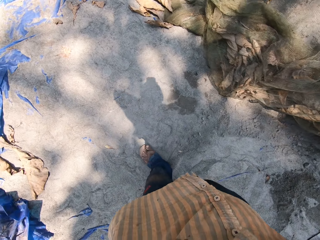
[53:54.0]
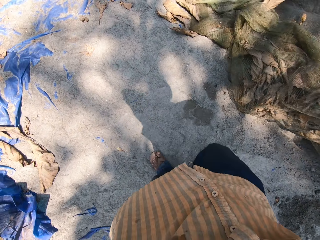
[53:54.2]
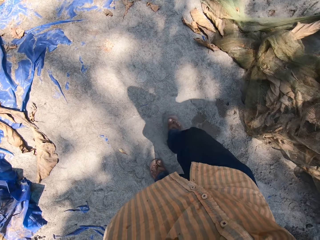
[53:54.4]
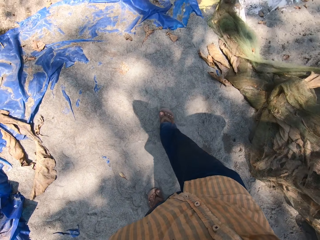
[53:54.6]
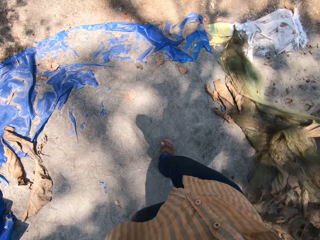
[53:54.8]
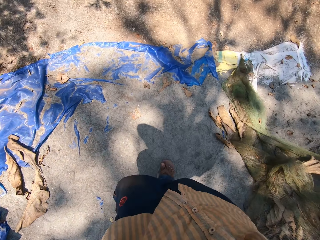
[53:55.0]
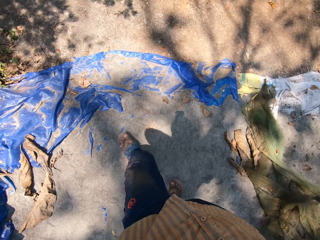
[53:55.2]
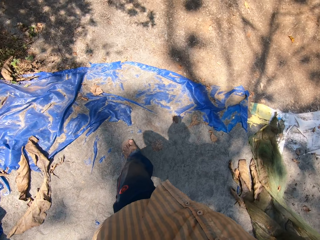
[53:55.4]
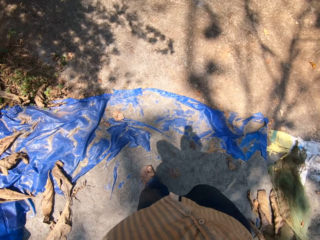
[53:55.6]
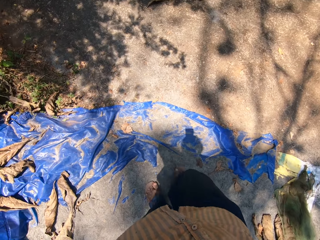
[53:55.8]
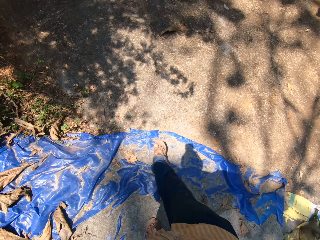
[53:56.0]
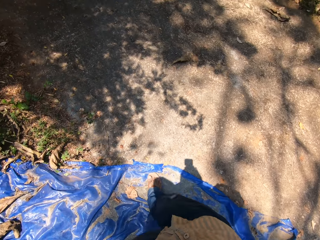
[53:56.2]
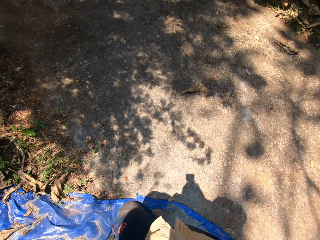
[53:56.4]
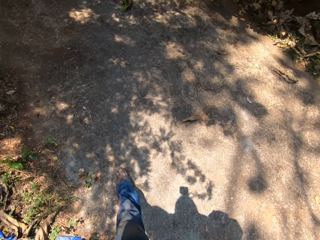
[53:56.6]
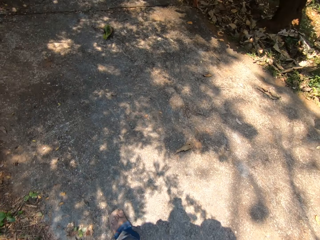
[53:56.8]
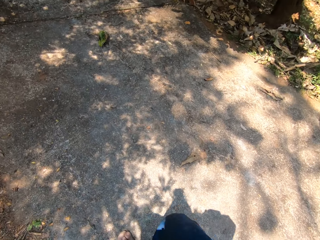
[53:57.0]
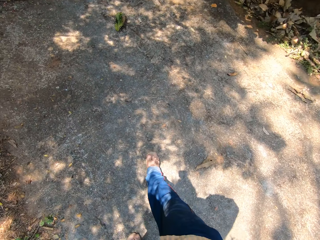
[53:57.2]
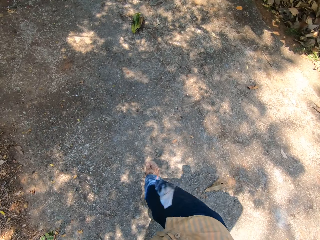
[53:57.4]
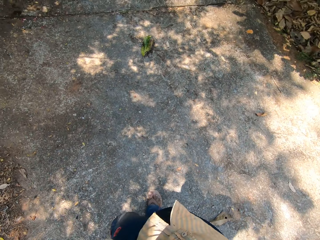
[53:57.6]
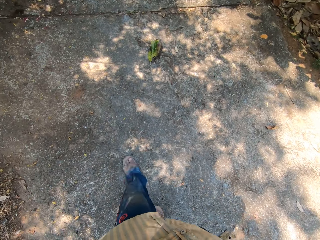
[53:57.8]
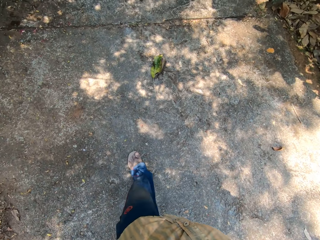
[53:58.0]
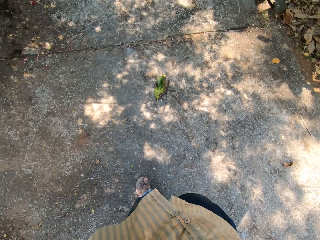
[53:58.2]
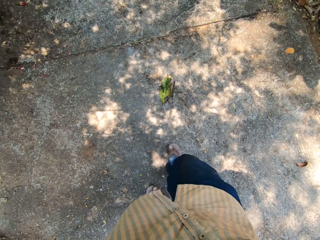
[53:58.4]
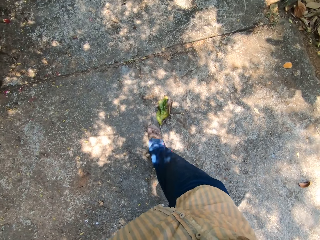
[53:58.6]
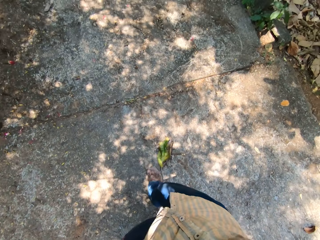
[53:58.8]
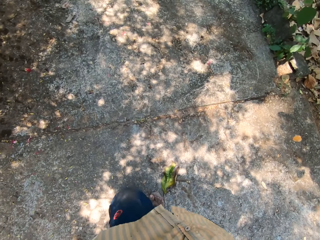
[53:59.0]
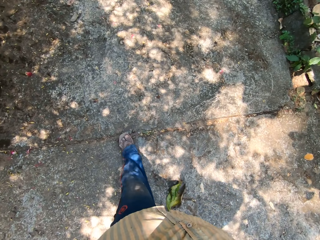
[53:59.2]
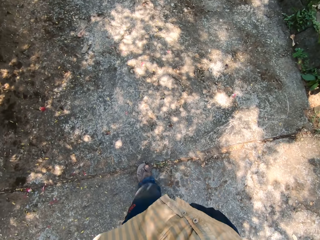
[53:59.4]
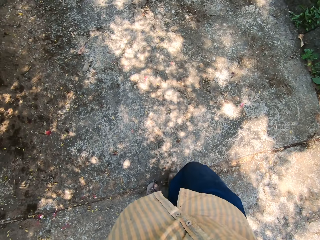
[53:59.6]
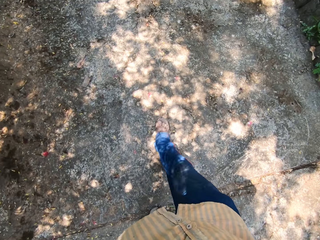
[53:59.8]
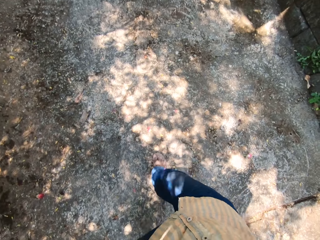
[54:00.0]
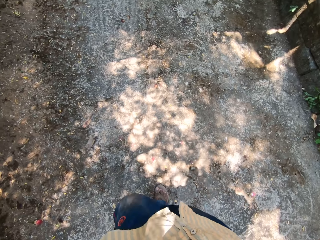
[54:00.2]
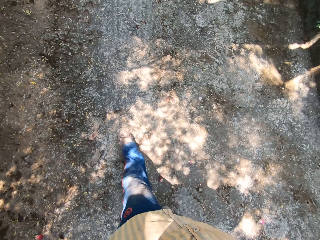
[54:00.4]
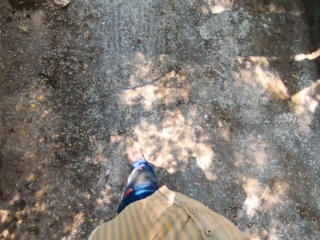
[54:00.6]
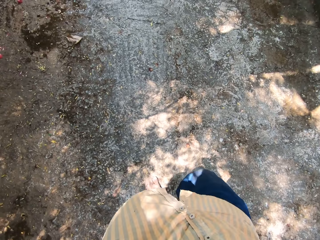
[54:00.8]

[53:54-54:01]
The camera wearer walks around.

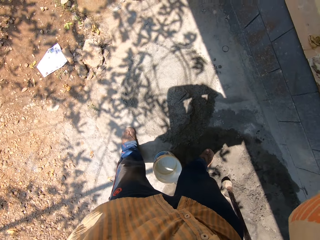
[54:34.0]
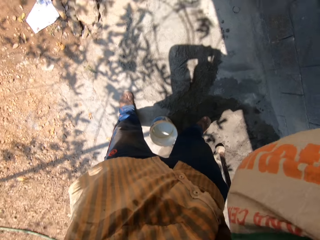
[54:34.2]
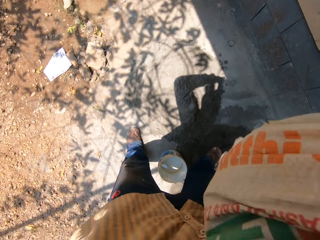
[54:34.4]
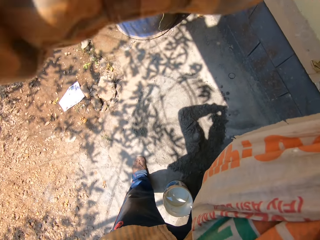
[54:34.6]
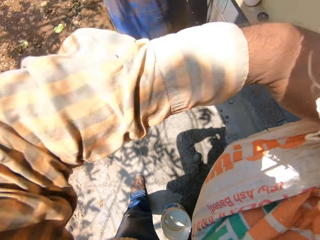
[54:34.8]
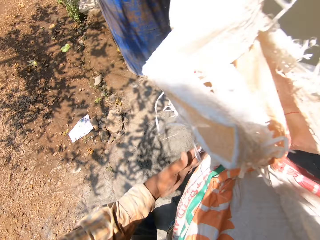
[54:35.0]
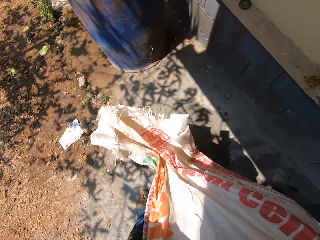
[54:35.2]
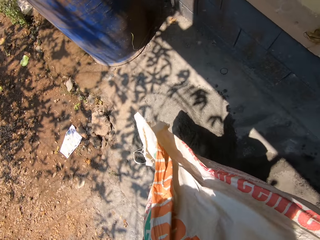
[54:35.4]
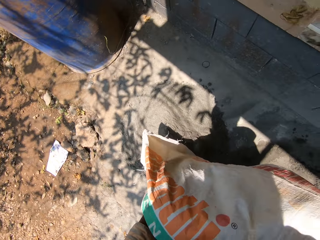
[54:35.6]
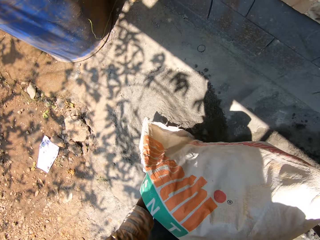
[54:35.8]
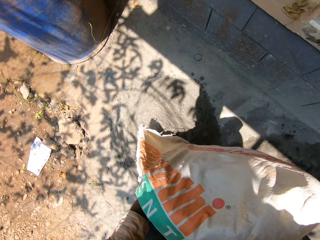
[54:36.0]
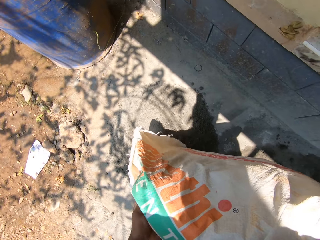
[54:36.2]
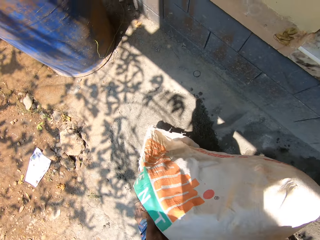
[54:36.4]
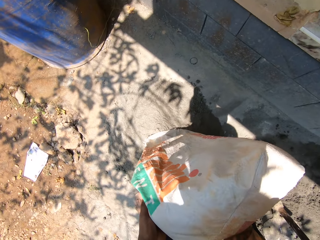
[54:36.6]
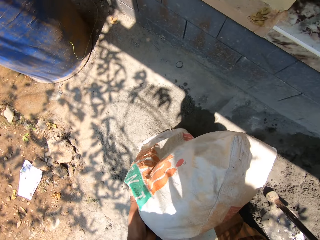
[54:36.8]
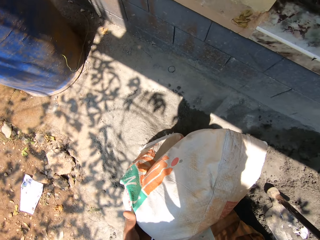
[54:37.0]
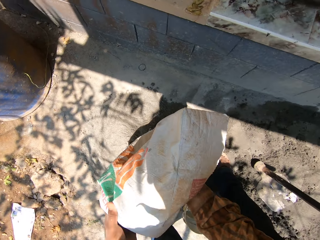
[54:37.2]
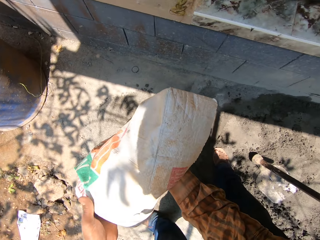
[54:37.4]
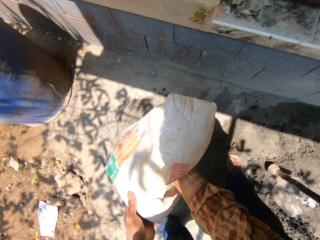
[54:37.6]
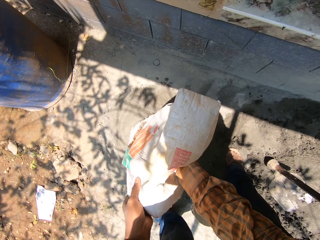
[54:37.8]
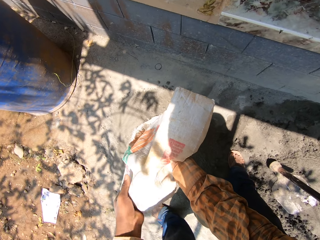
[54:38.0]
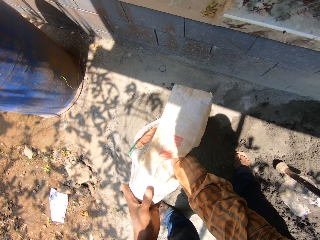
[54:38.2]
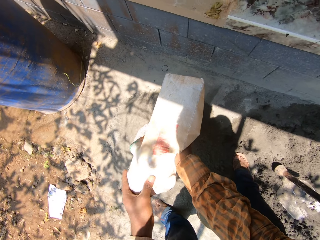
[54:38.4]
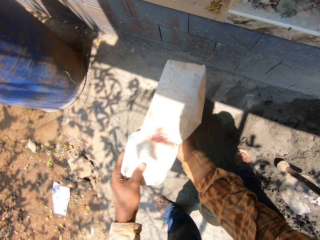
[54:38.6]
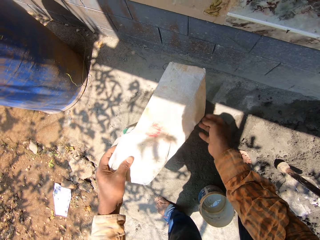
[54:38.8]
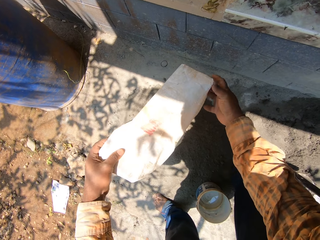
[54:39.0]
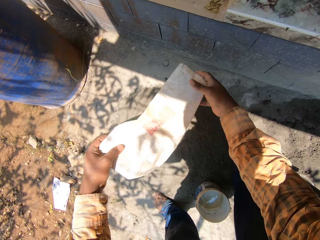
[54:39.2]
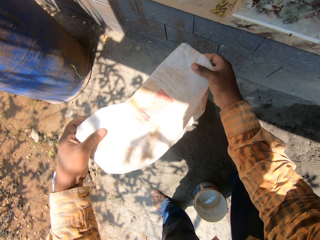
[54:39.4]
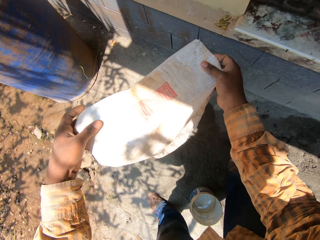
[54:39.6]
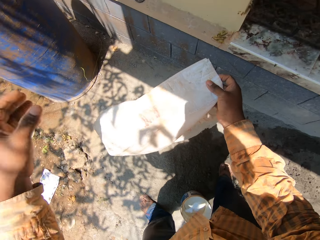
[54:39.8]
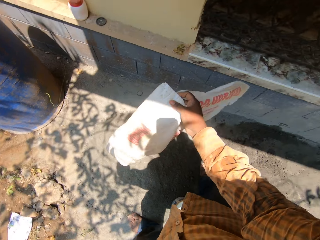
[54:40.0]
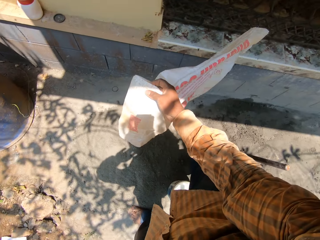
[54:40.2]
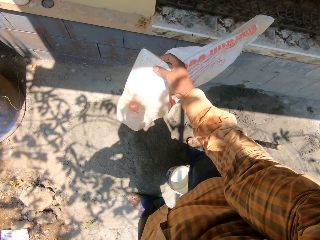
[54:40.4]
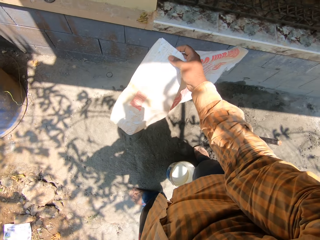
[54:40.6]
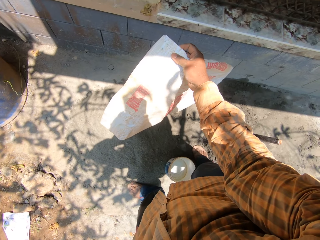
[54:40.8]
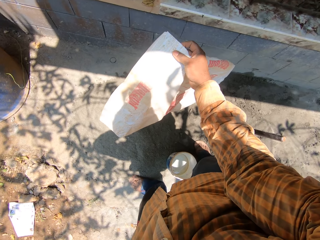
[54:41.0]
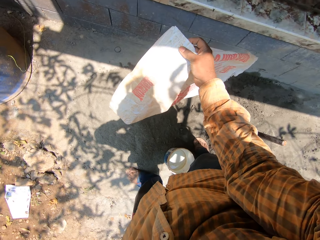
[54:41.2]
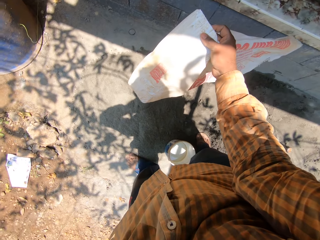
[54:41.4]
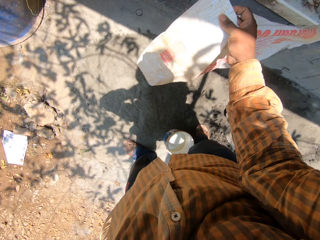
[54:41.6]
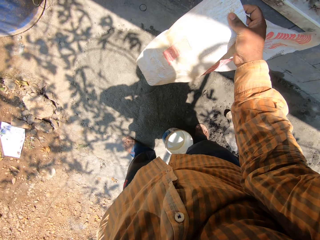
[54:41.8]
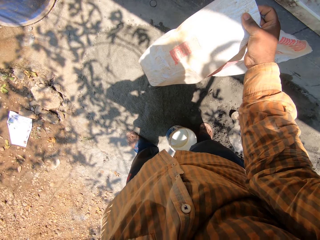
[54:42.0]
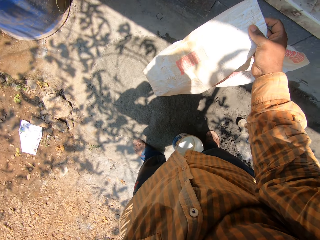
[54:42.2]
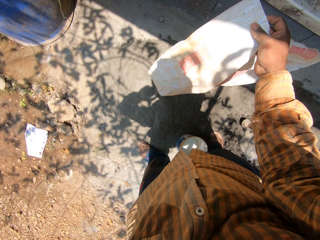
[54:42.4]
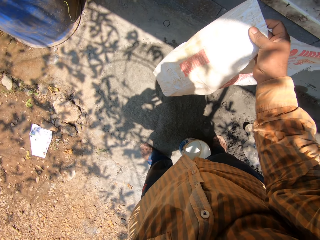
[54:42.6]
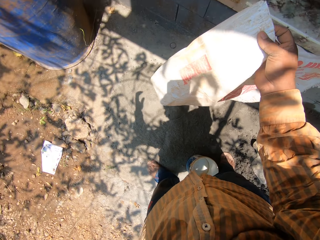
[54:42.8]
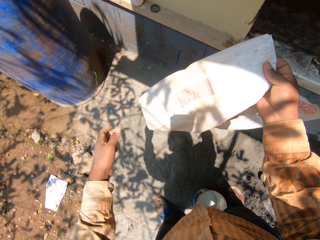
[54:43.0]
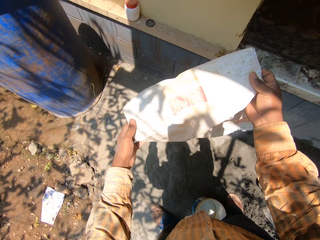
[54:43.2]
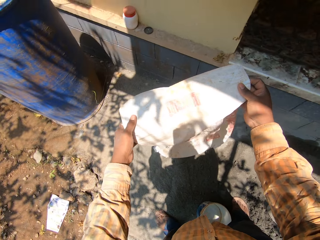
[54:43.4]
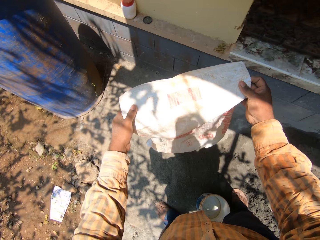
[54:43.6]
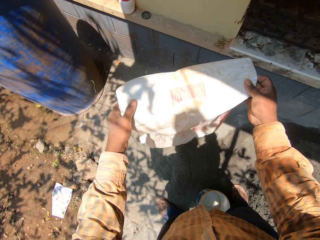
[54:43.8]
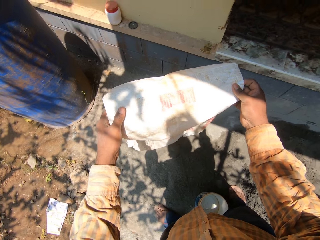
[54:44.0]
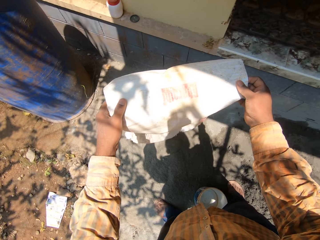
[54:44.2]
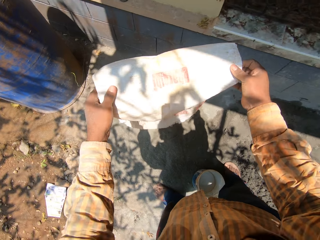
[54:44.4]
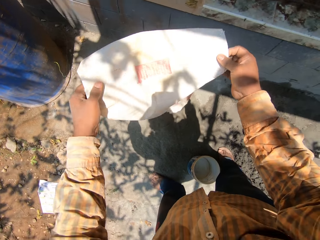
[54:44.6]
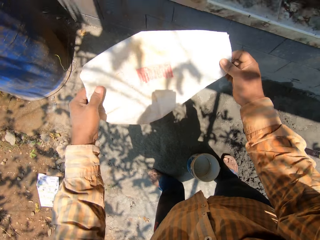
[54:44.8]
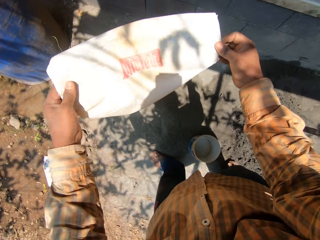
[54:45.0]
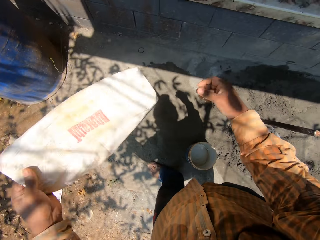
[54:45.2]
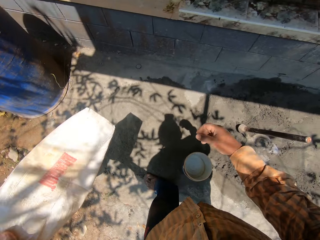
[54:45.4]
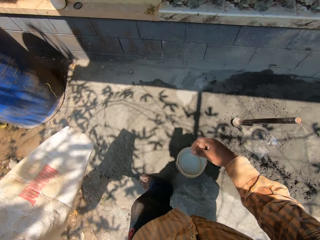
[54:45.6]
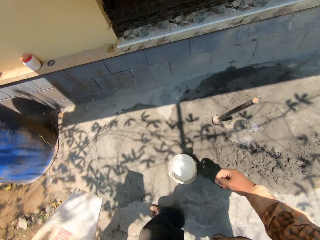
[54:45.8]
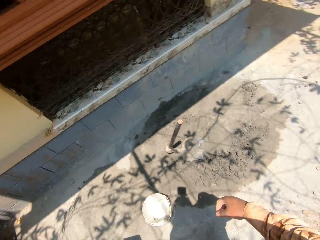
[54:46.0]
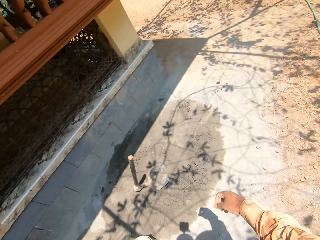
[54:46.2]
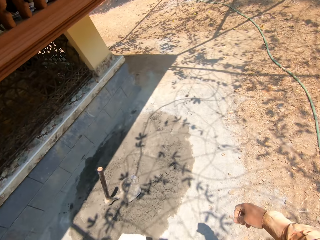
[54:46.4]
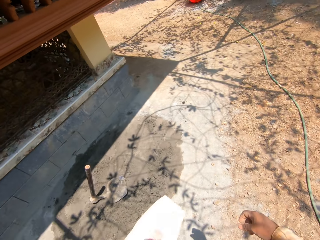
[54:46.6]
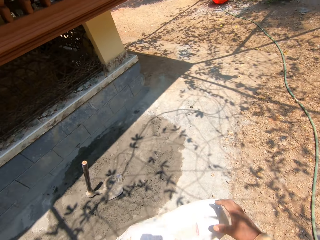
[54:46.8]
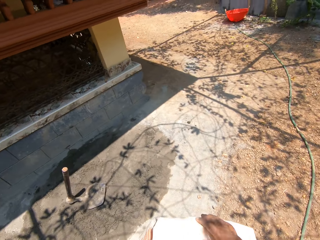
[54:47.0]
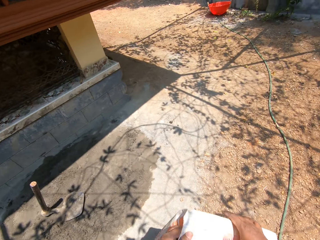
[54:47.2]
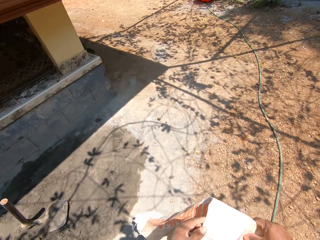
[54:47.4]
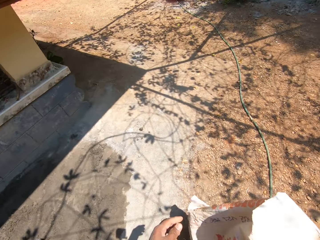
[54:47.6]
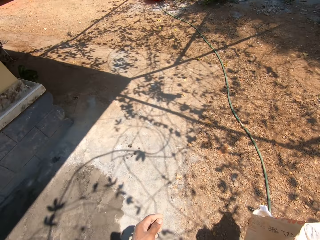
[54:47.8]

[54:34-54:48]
The camera wearer pours sand or cement from a bag on the ground with both hands. He holds the bag in his right hand. He does something. He pours the sand from the bag on the ground with both hands. He holds the bag in his left hand. He passes the bag to his right hand with his left hand. He walks on the road.
